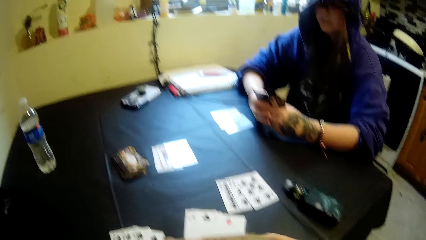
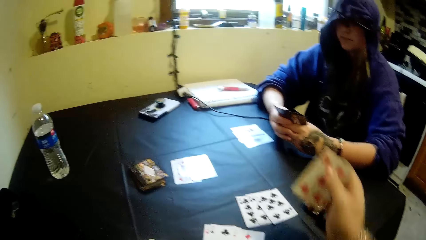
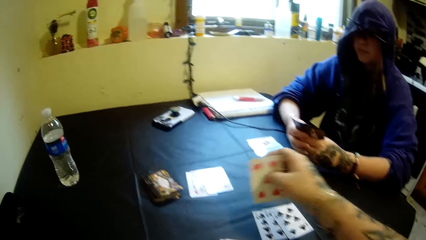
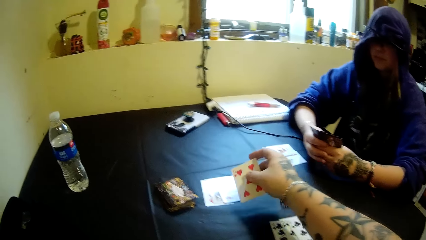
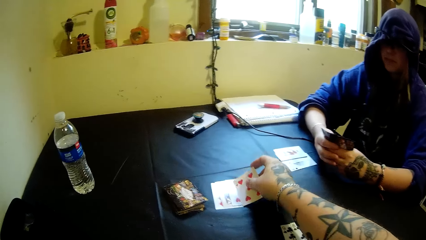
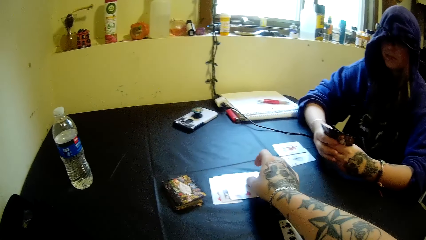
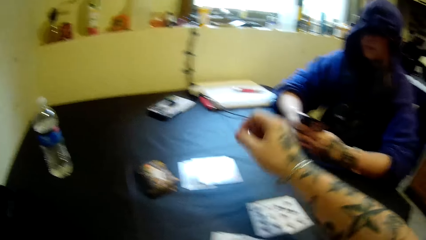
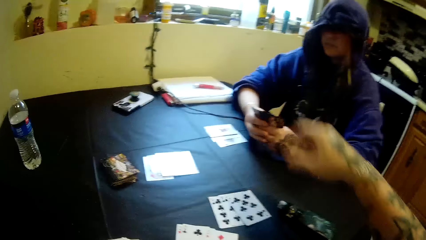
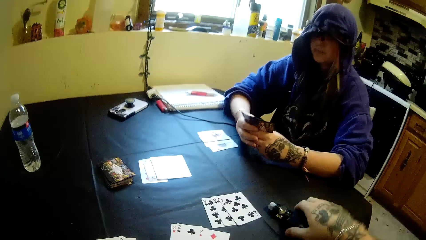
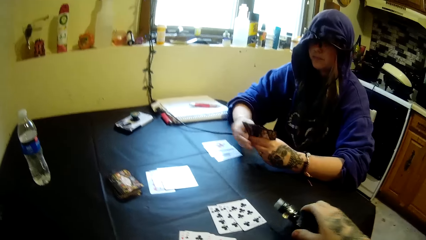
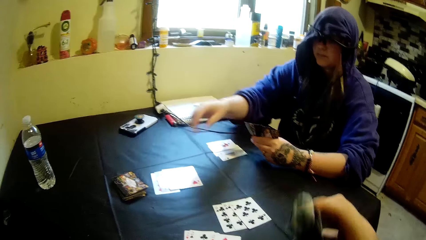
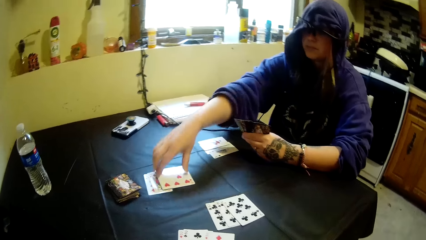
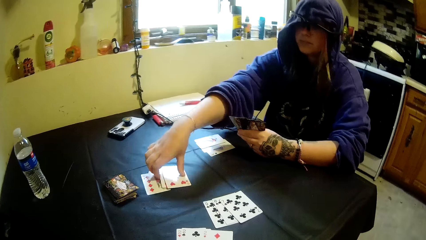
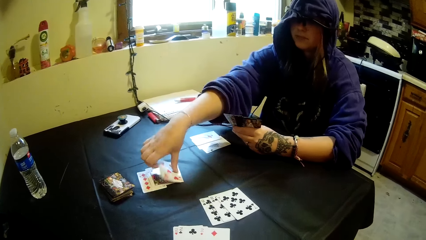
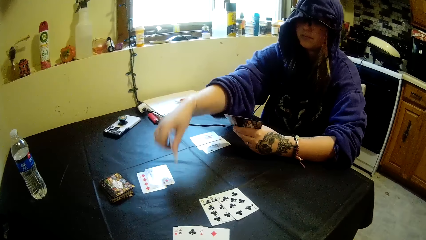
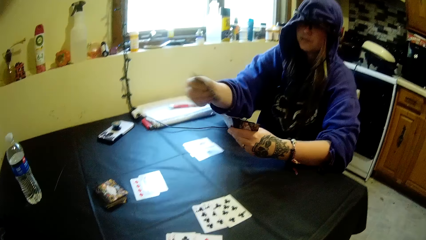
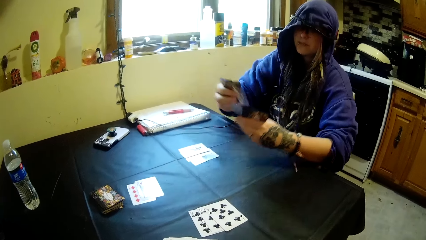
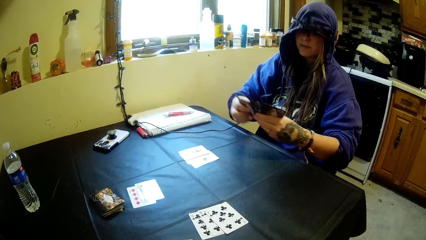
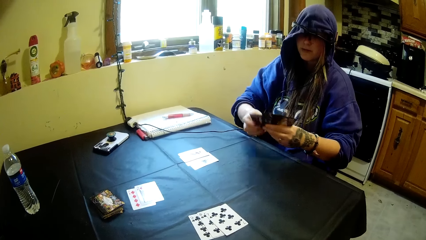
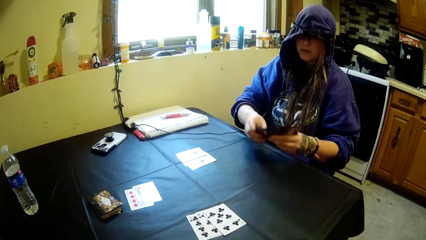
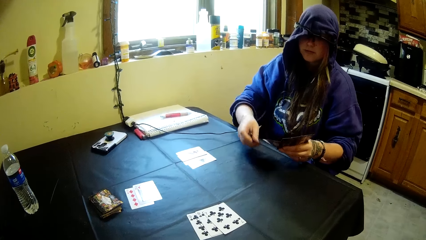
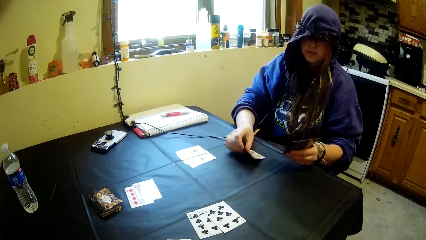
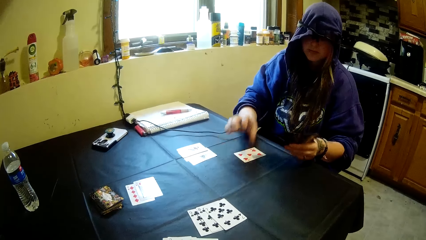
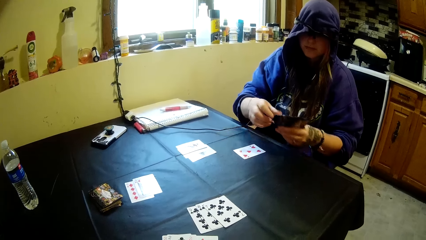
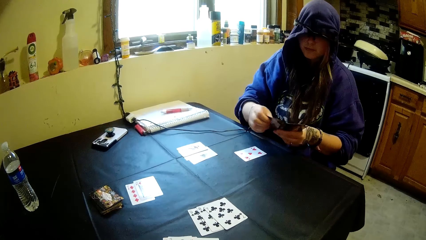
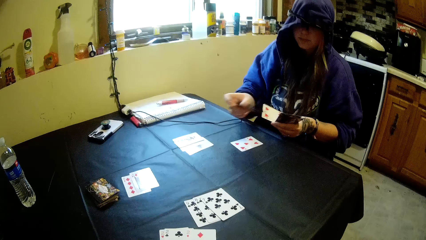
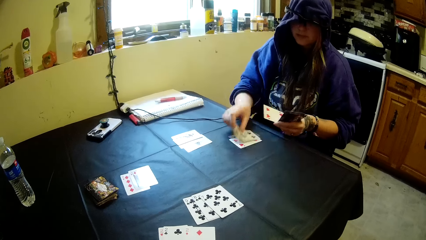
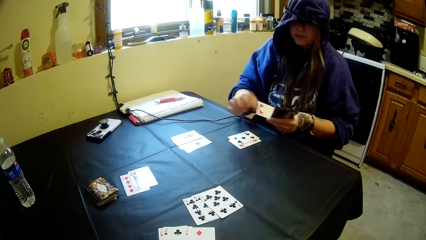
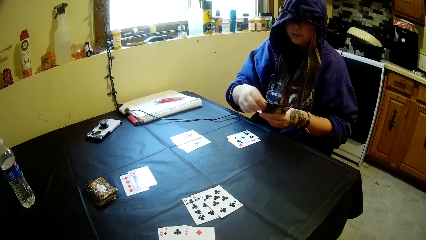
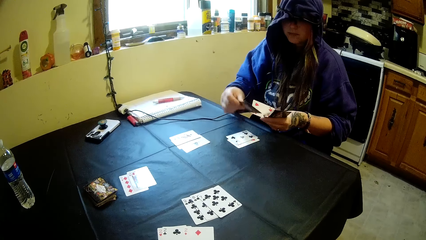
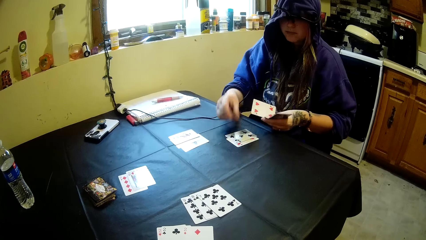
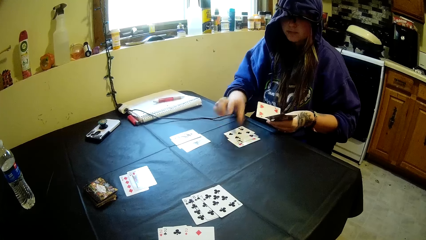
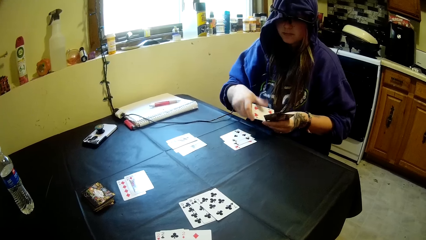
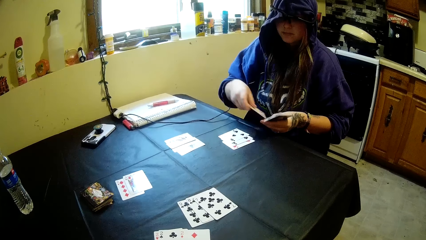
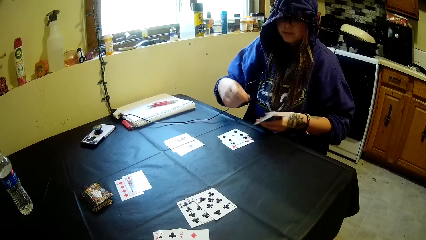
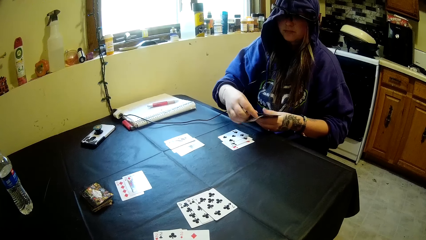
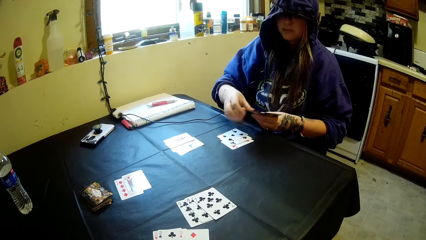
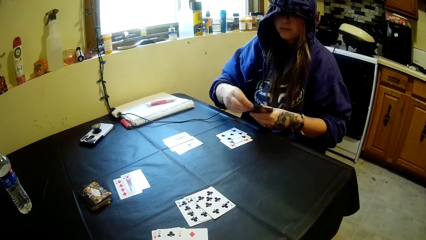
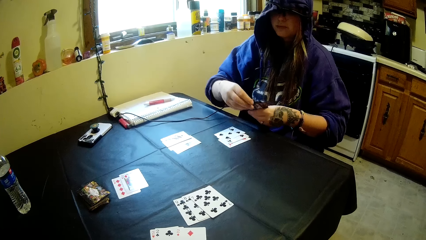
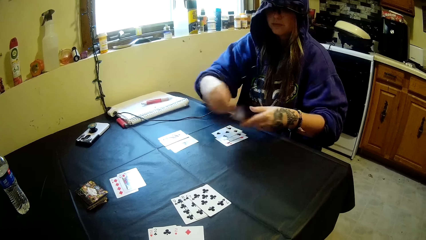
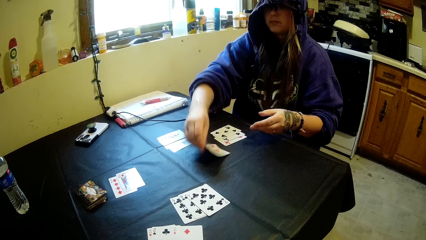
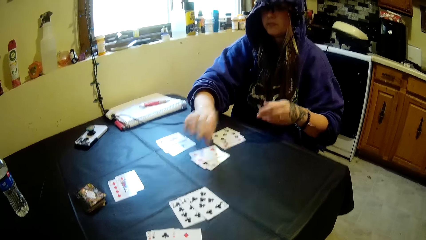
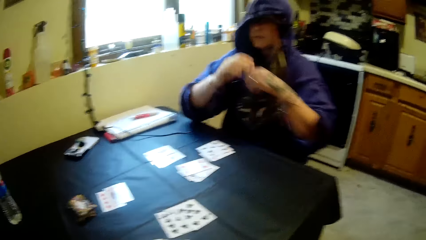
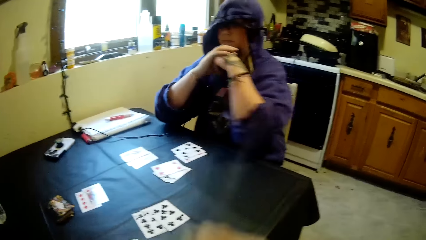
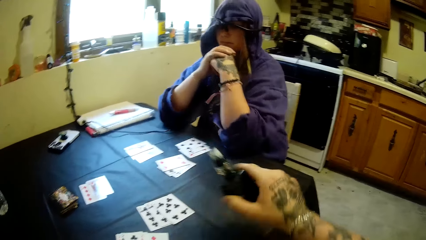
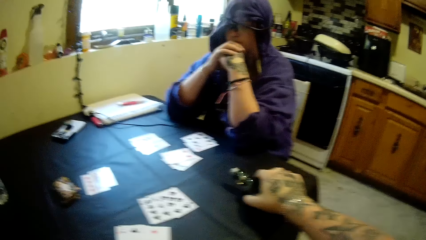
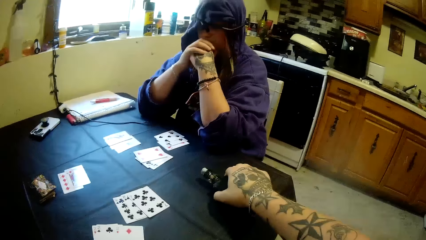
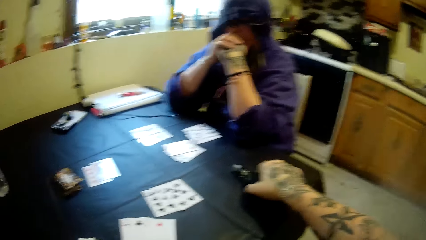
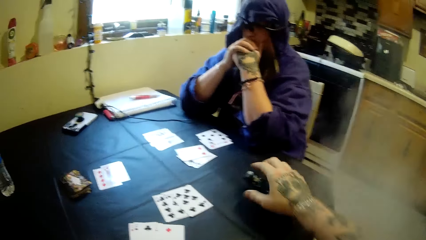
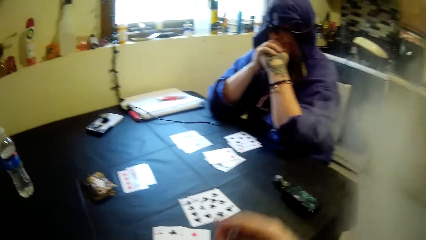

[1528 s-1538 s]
The camera wearer moves cards. He drops a card on the table with his right hand. He picks up the portable bottle of shisha from the table with his right hand. A woman moves a hand. She picks up some cards from the table with her right hand, removes her hand from the table, and puts the cards together. The woman drops the cards on the table with her right hand. She picks a card, drops a card, picks a card, drops a card, holds a card, adjusts a card, holds cards with the other hand, and drops cards on the table. She rests her elbows on the table, crosses her hands and rests a hand on the table. The camera wearer drops the portable bottle of shisha on the table with his right hand.

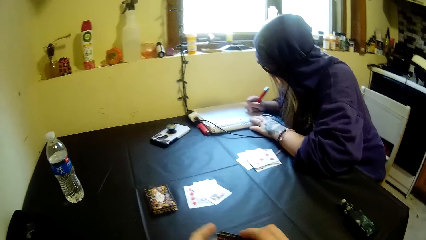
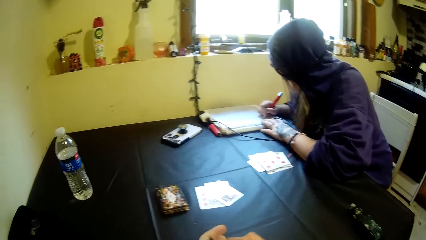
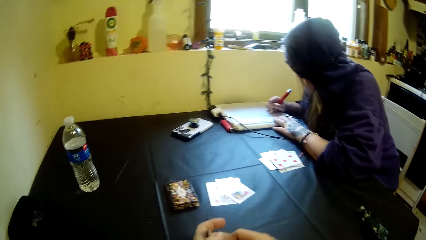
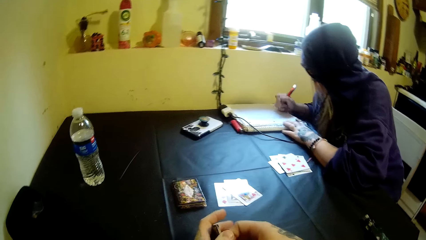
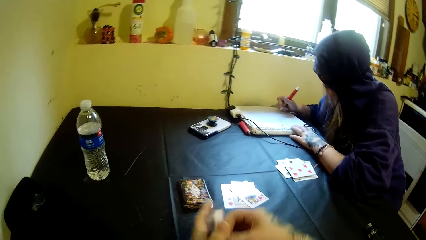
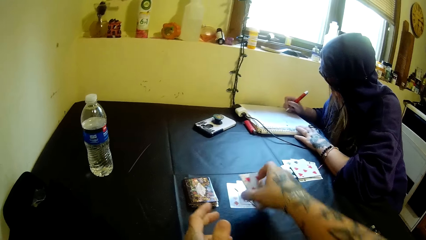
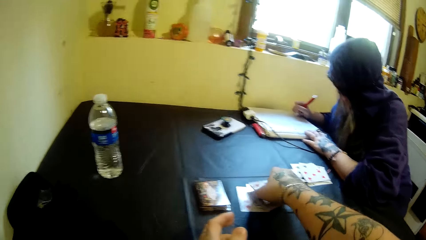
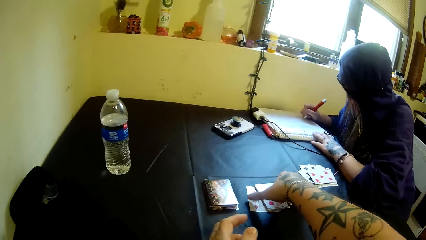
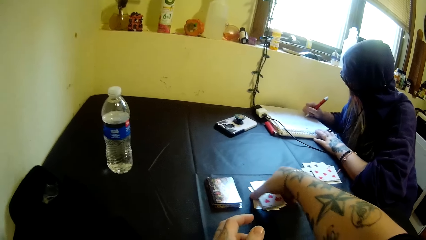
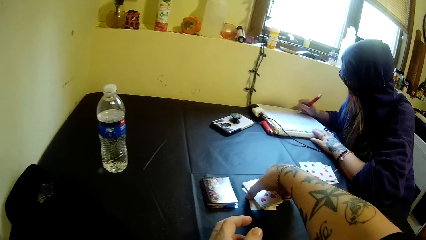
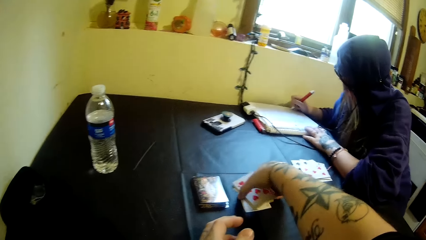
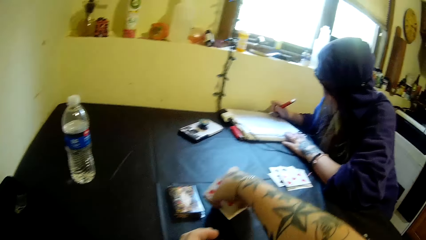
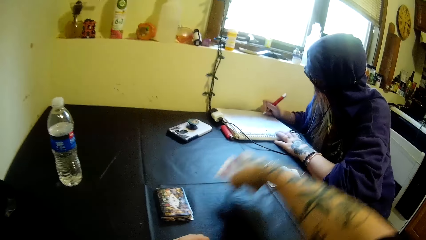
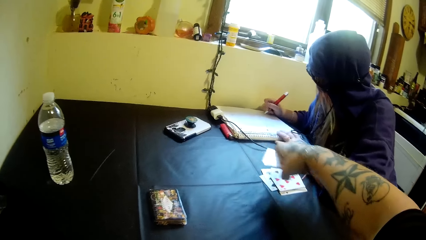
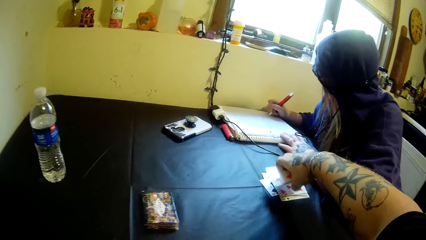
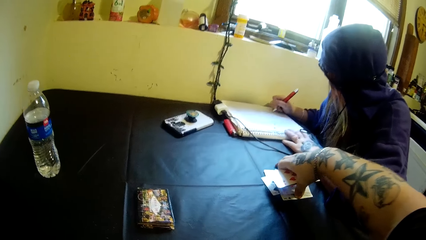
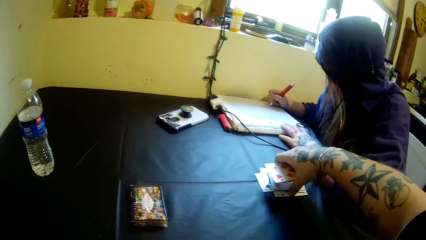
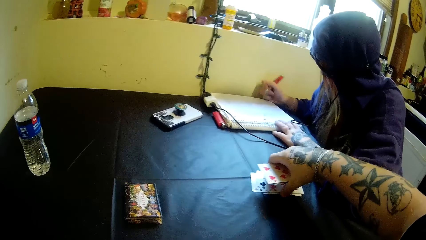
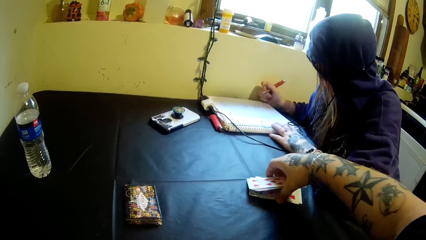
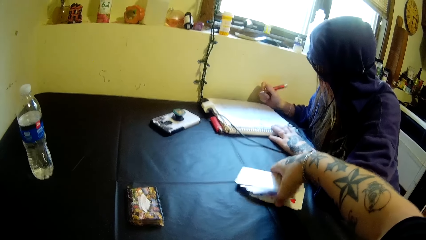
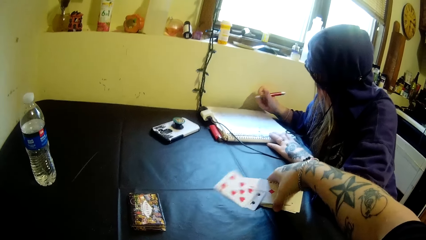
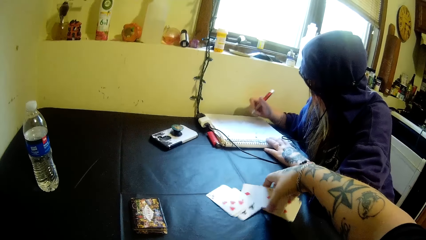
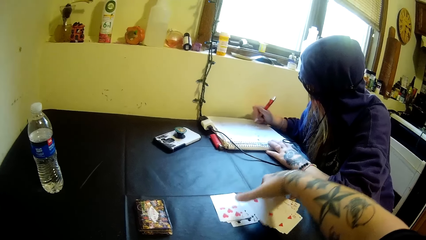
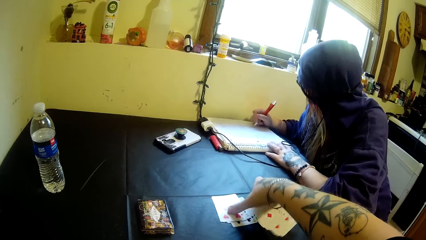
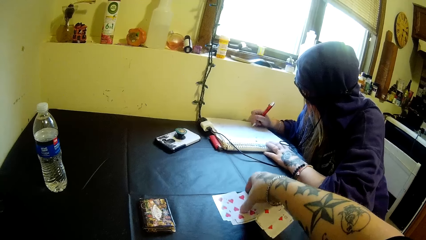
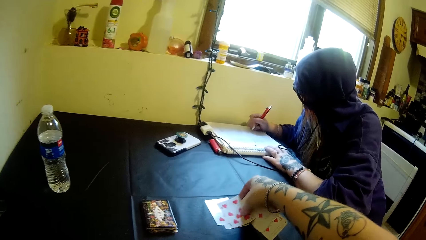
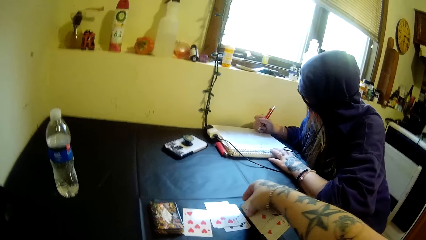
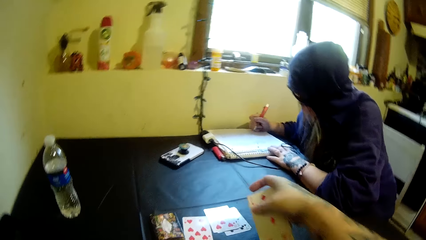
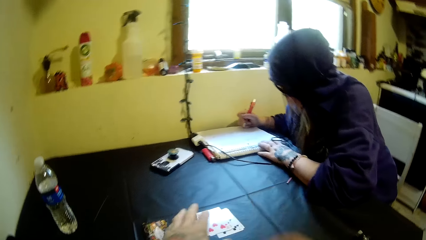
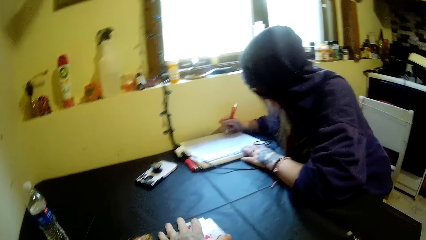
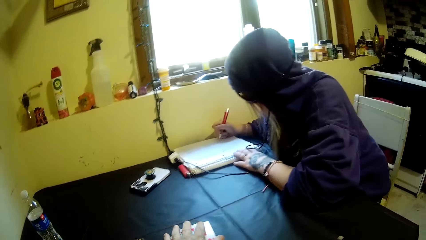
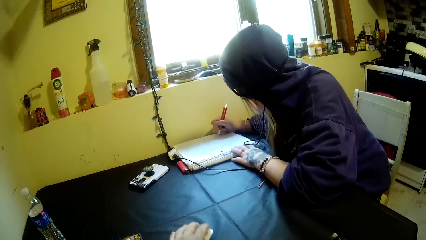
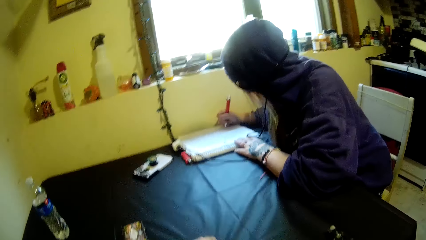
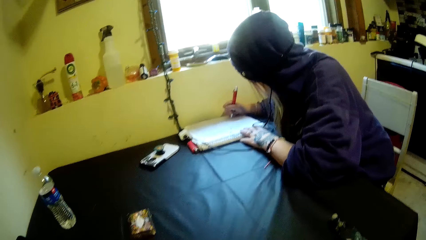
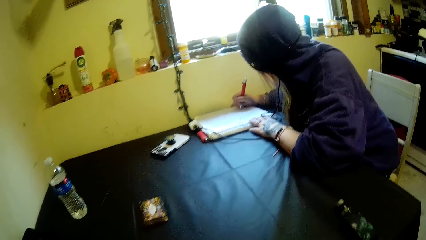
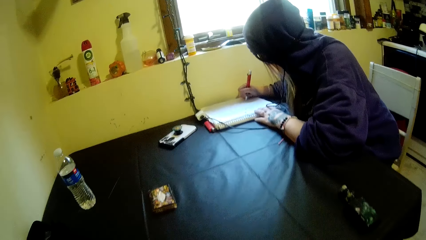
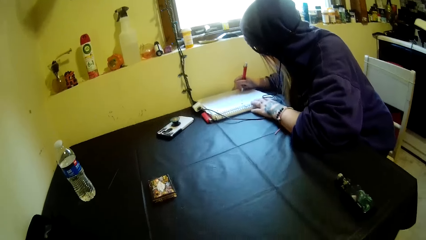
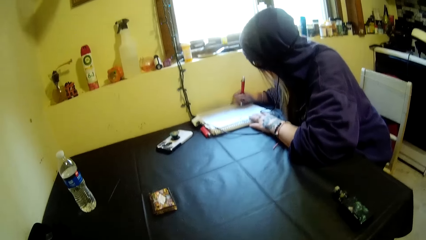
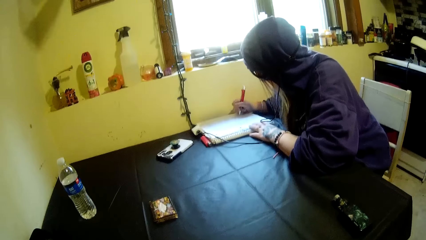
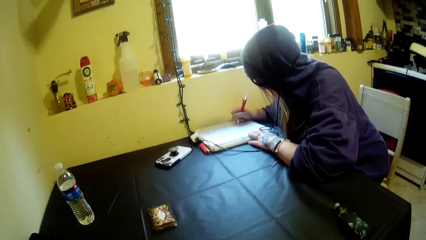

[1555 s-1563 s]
The camera wearer moves a hand. He holds cards with the other hand, puts a card down, picks cards, moves a hand, picks cards, collects cards, and moves his right hand away. He picks up the cards from the table with his left hand.
